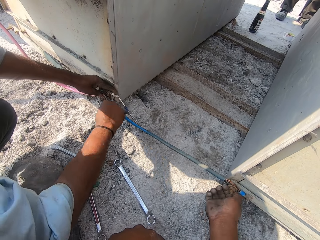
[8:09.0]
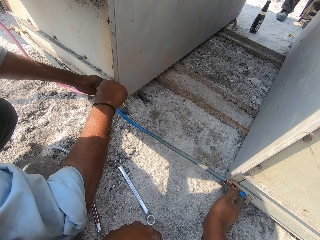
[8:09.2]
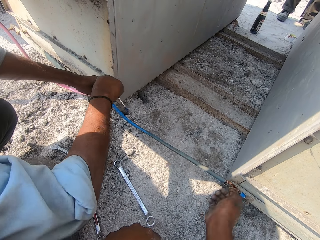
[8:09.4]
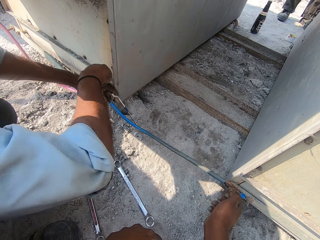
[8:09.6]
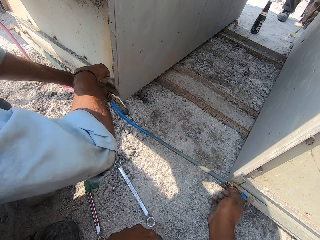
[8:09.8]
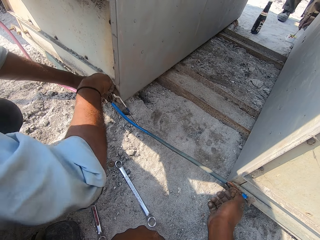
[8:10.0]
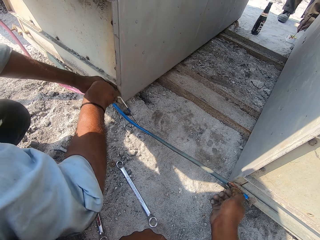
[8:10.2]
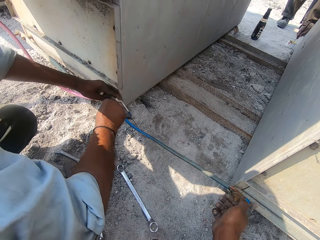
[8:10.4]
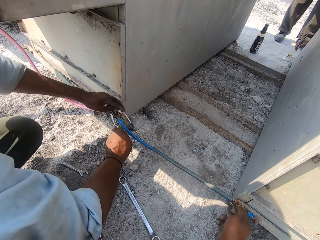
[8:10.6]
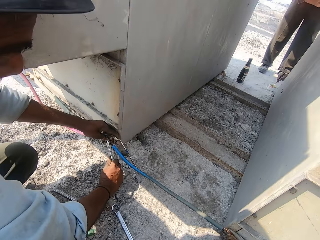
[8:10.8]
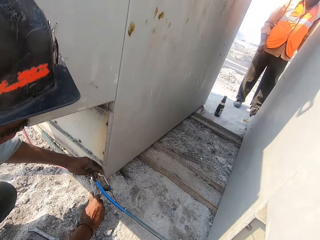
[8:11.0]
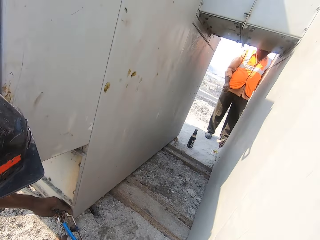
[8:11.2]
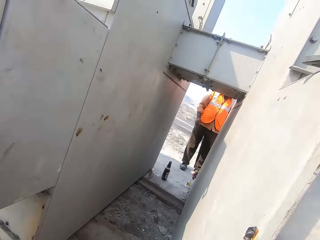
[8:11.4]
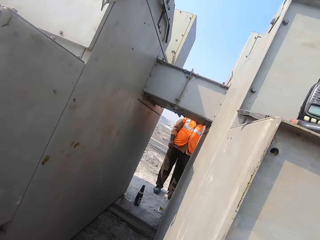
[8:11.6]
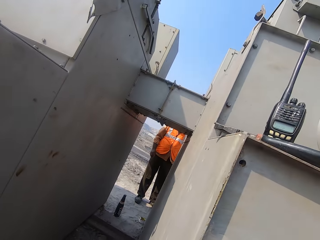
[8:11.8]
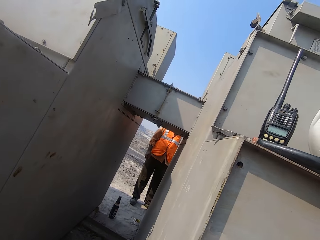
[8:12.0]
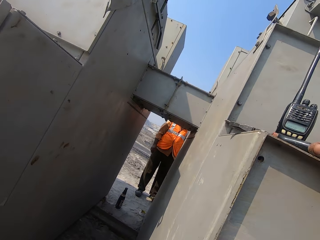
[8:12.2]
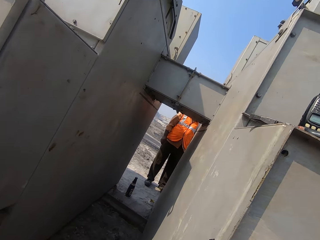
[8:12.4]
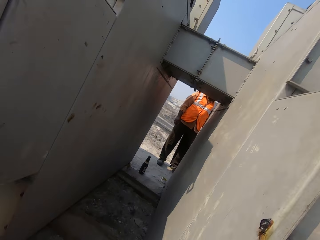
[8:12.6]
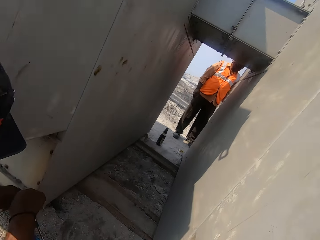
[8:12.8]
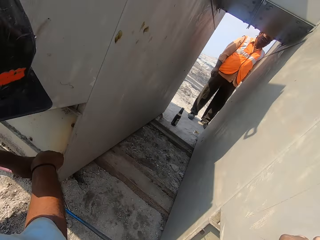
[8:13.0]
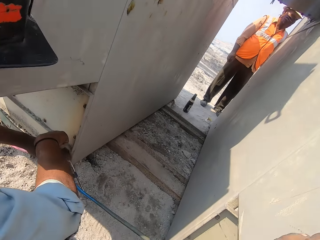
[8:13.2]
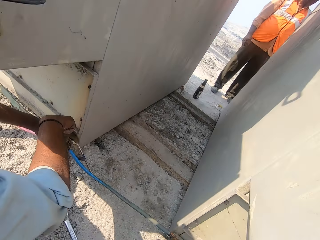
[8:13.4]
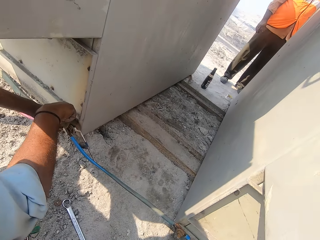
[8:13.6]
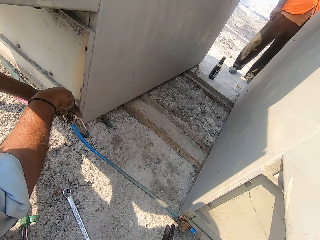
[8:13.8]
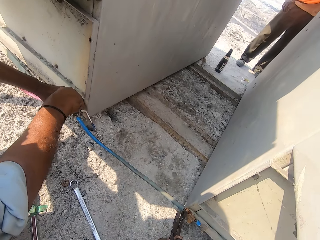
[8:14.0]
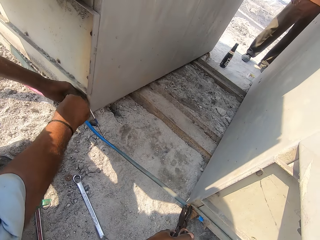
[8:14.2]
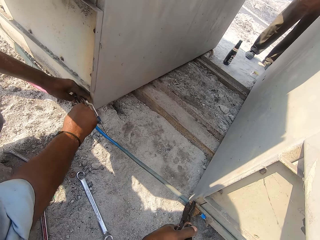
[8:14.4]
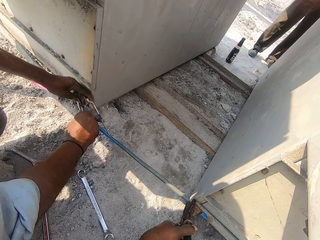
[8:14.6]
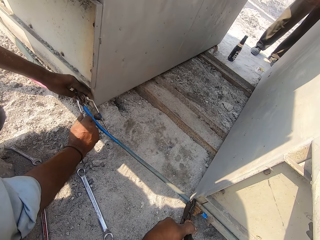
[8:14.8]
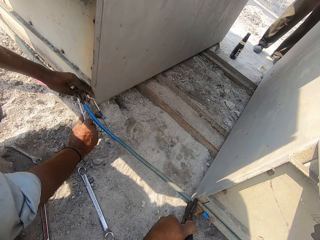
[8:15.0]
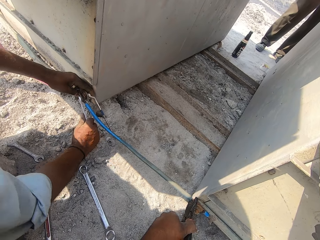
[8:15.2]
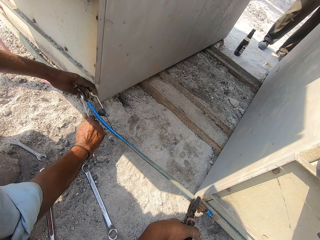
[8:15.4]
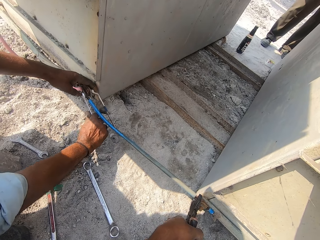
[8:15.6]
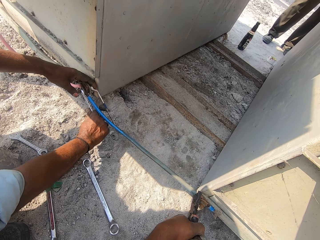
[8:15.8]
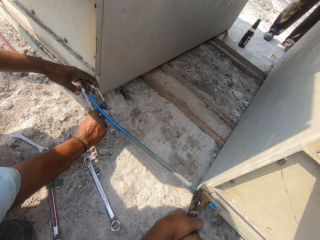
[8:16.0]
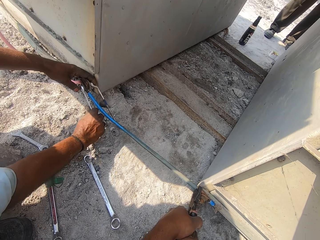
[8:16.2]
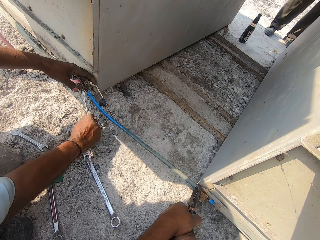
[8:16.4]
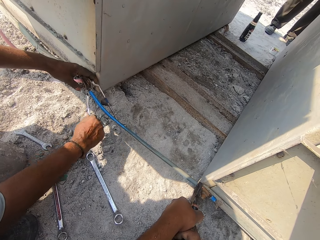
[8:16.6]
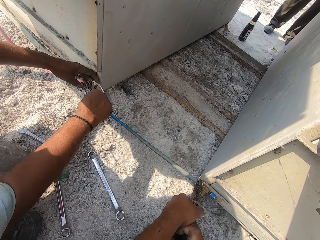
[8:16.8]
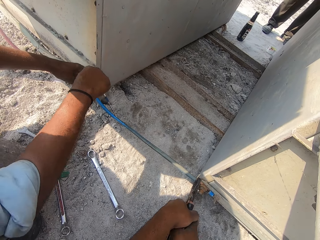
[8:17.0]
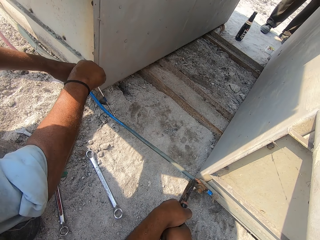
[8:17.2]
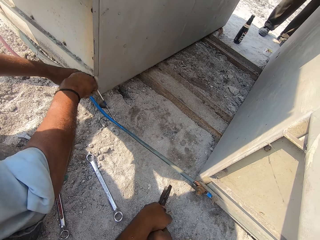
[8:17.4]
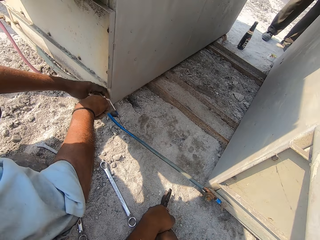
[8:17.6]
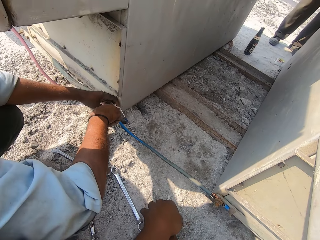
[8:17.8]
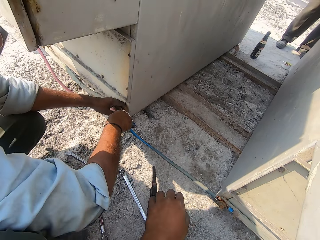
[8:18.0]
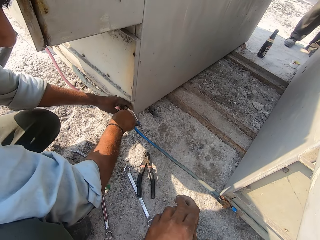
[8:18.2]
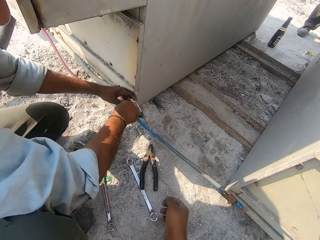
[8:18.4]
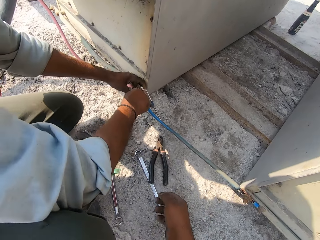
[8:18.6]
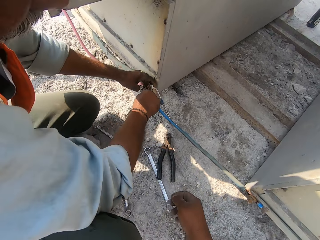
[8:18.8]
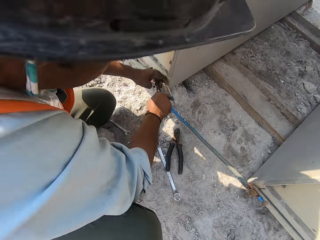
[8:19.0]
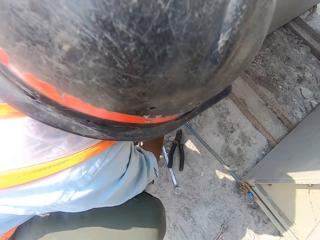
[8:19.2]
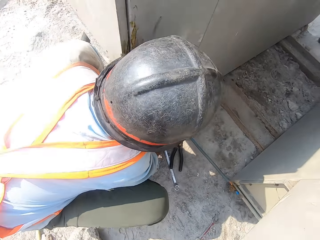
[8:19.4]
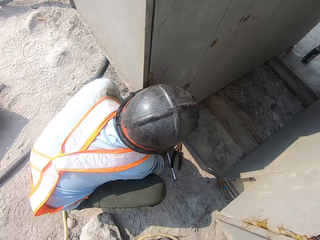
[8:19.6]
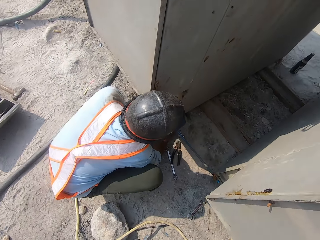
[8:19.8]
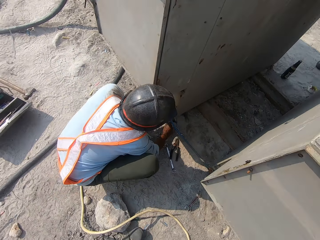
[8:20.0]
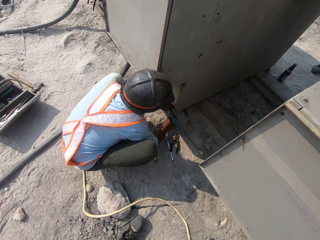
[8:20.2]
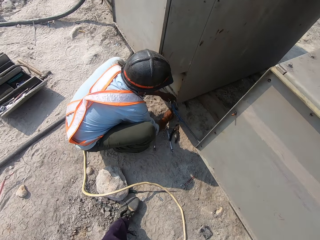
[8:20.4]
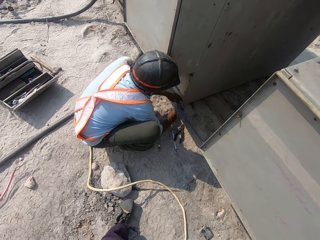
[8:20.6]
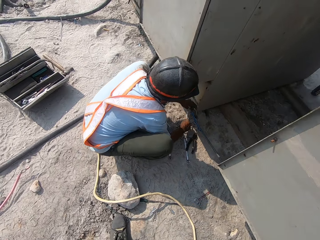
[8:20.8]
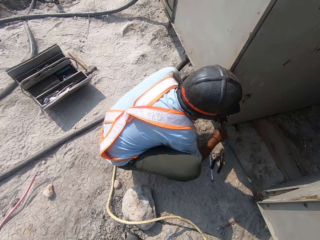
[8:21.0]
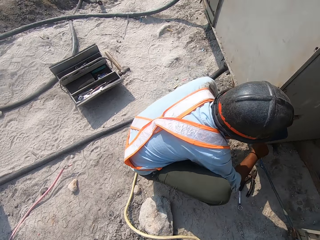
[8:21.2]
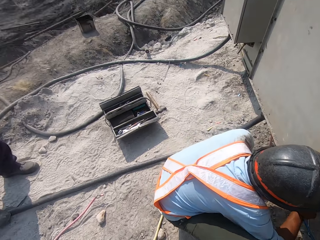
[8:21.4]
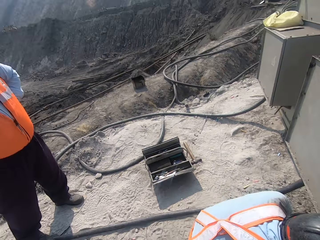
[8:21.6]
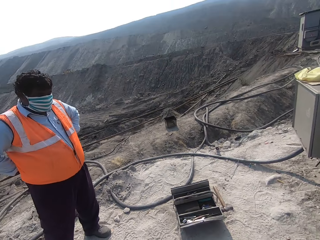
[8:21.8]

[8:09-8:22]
The camera wearer stands up. They pick up the pliers from the metal box. They press the metal bar or cable with the pliers. They drop the pliers on the floor. They stand up.

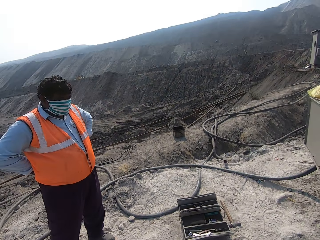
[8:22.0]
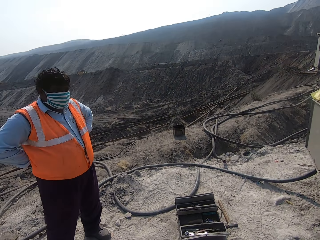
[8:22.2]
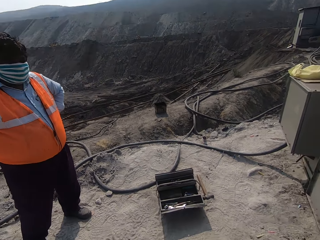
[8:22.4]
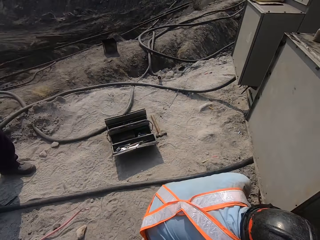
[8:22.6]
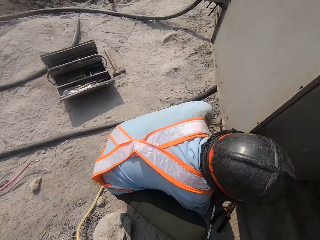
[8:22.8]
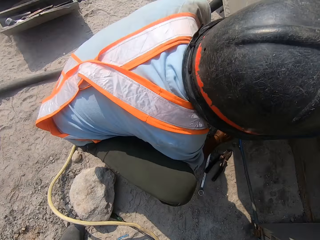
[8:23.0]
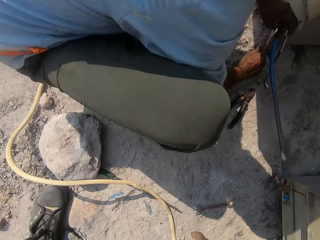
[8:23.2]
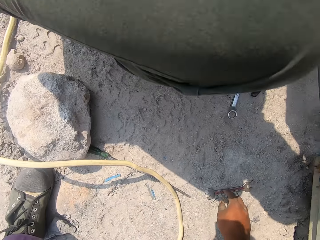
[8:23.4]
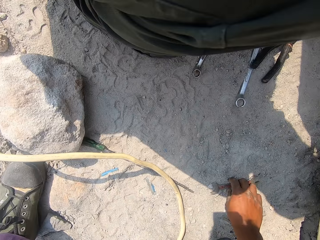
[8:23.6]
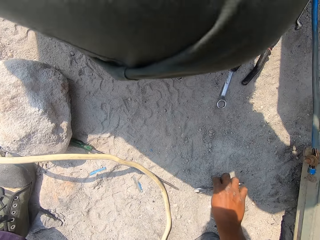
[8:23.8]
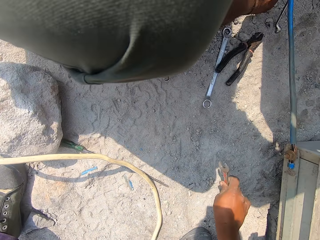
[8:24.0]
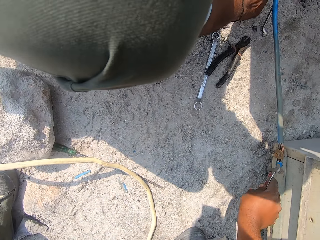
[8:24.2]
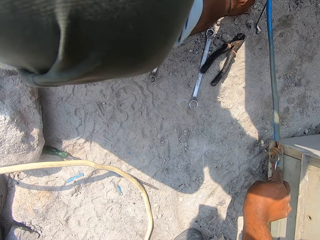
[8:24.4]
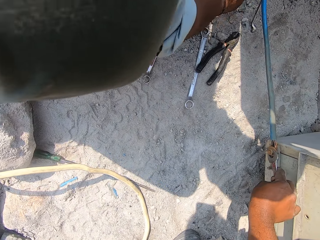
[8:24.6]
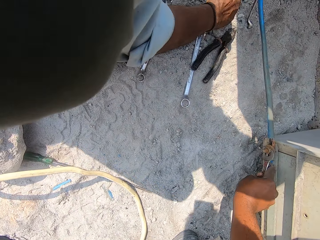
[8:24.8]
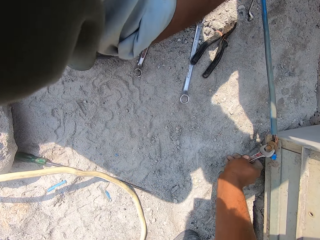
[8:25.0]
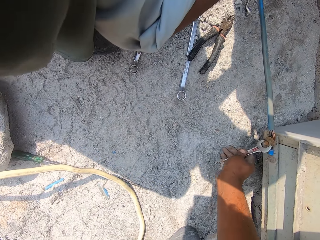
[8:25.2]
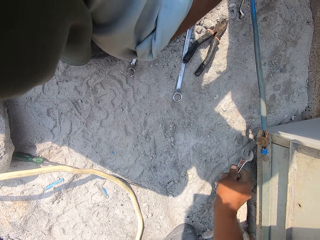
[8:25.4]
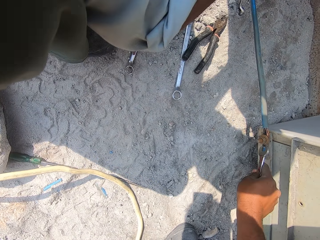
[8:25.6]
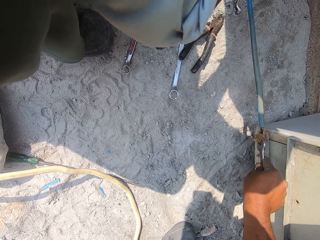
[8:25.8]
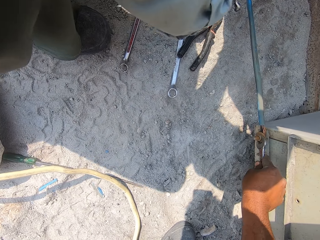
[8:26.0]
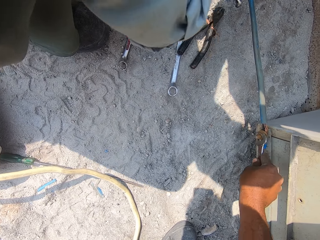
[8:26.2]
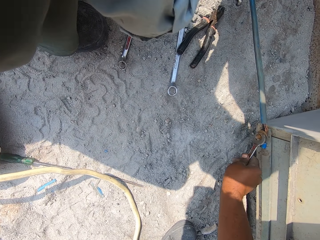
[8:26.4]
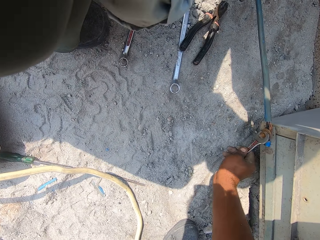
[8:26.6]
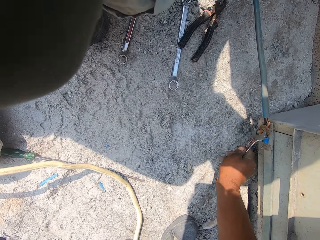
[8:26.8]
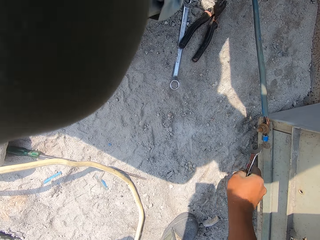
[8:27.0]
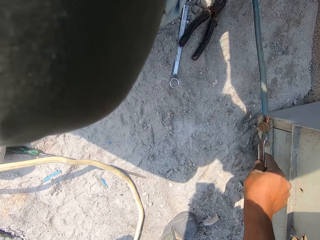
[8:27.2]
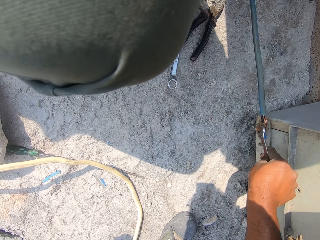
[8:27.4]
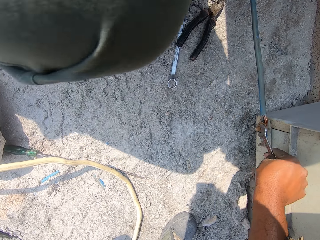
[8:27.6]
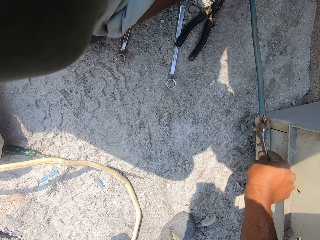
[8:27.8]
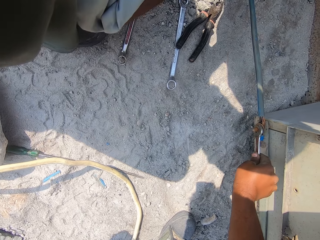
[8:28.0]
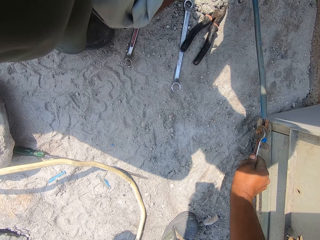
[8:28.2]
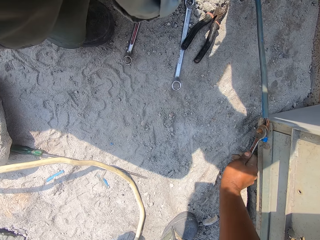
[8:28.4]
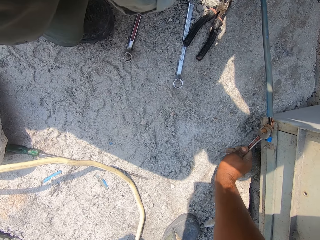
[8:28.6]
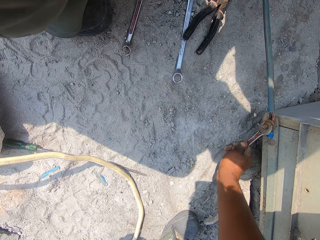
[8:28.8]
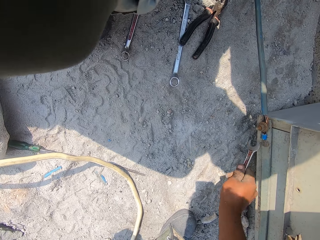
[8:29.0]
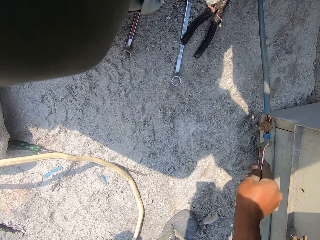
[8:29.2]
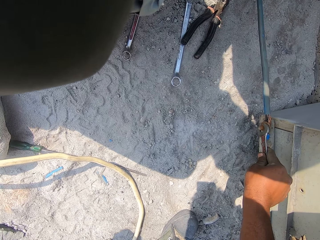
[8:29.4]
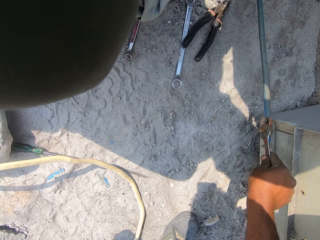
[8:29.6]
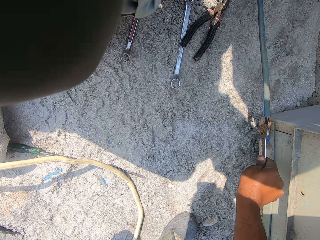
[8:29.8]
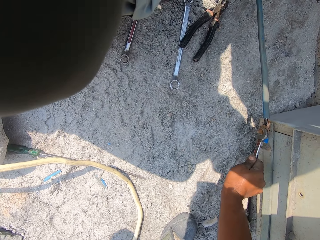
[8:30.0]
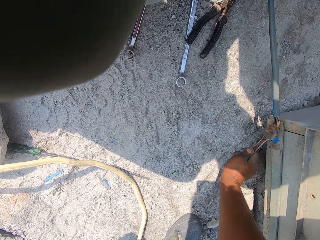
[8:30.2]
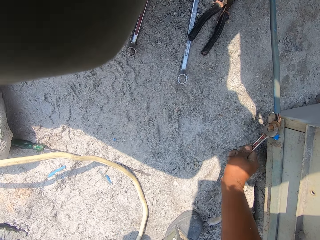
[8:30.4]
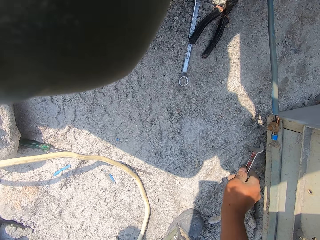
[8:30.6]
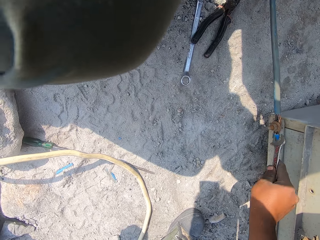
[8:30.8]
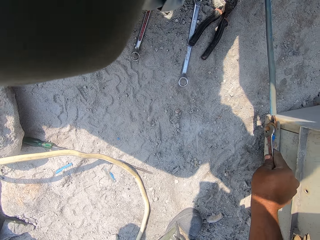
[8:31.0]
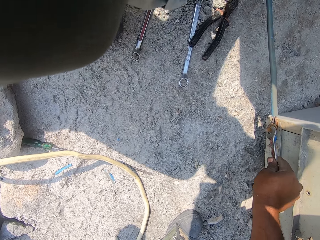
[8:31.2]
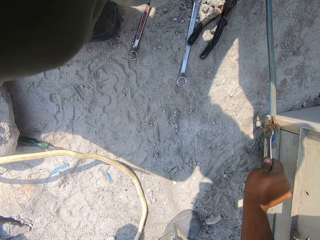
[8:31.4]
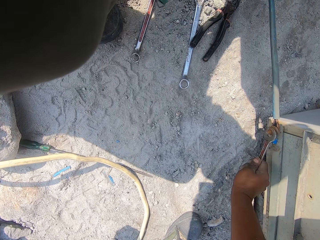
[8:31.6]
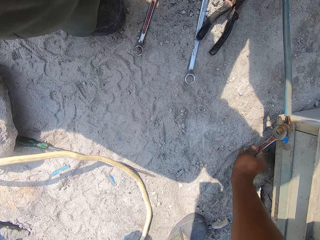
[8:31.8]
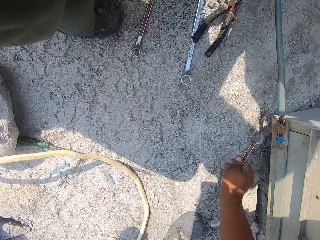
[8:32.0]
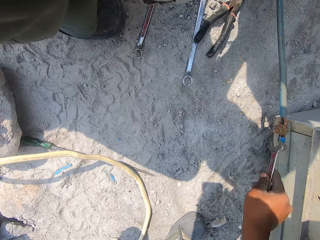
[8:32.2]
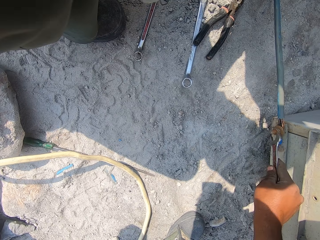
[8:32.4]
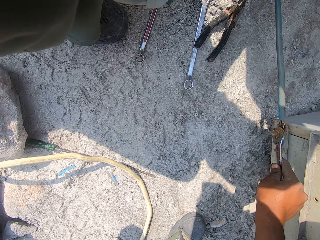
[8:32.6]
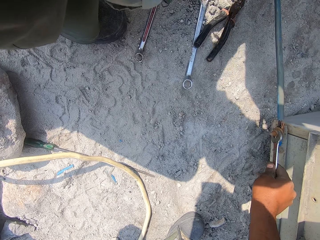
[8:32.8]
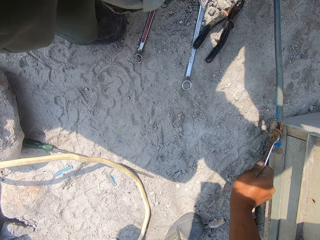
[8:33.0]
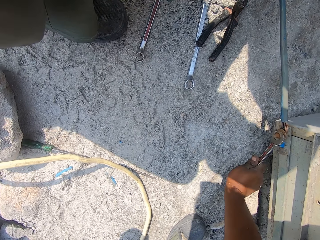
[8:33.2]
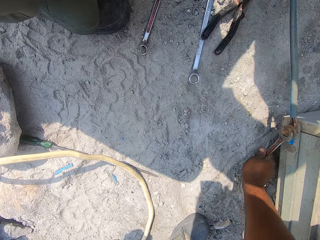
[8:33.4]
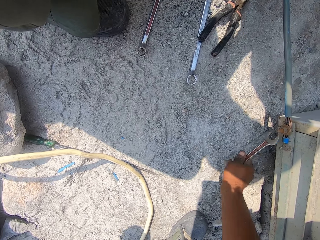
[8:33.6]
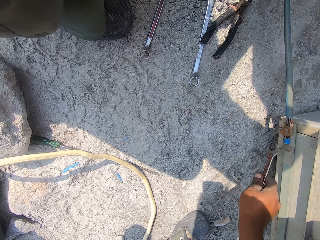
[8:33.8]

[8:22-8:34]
The camera wearer looks around. They pick up a spanner. They tighten the bolt screw or nut on the metal box with the spanner.
